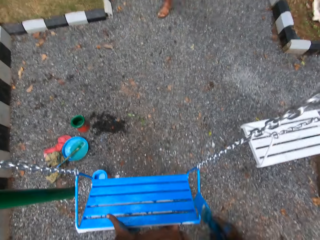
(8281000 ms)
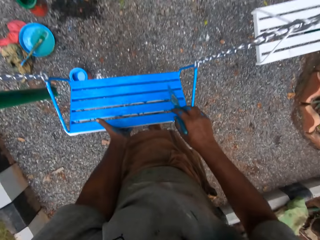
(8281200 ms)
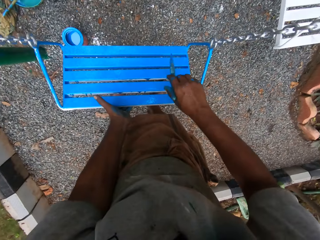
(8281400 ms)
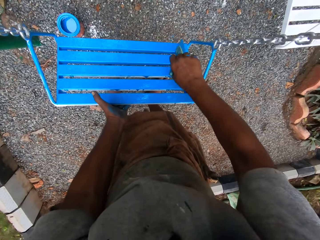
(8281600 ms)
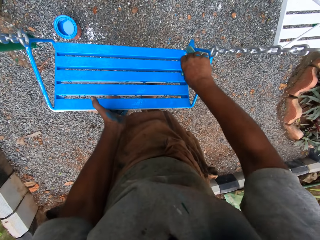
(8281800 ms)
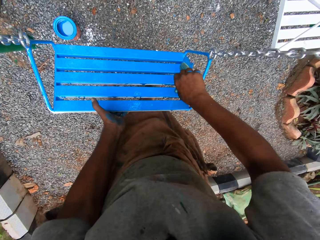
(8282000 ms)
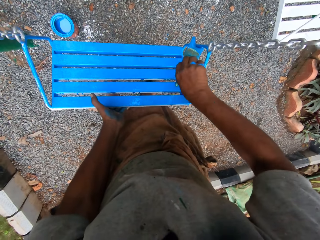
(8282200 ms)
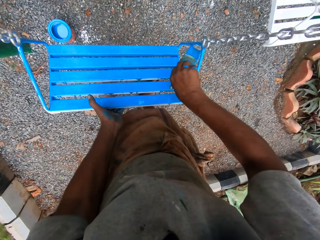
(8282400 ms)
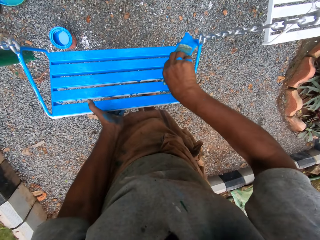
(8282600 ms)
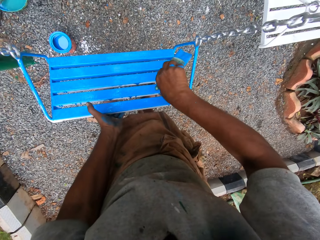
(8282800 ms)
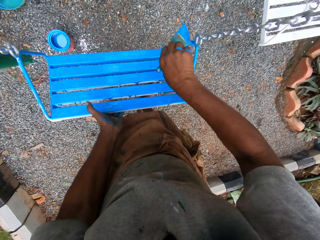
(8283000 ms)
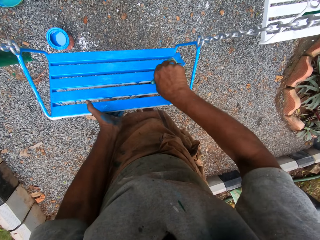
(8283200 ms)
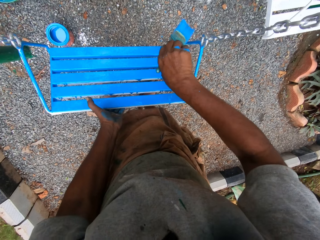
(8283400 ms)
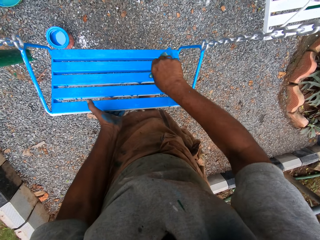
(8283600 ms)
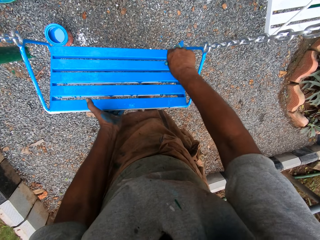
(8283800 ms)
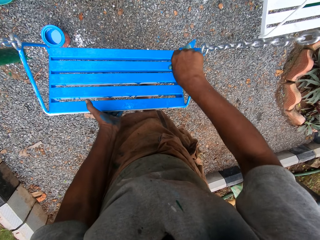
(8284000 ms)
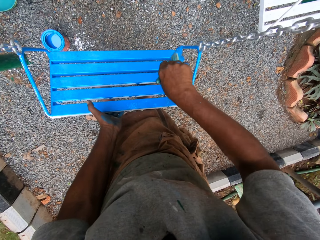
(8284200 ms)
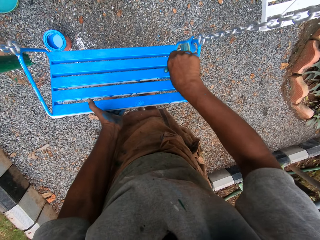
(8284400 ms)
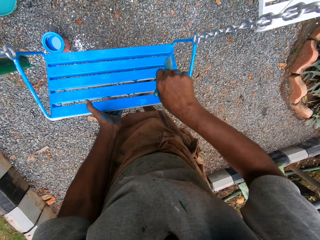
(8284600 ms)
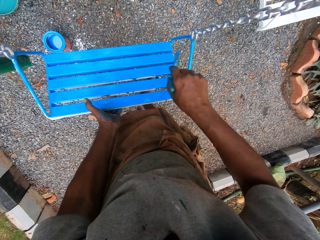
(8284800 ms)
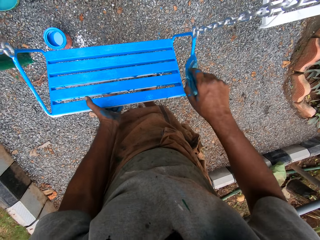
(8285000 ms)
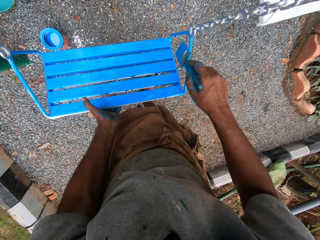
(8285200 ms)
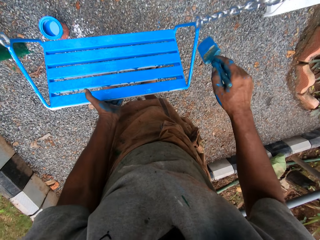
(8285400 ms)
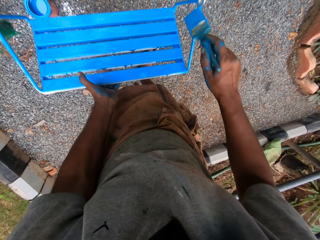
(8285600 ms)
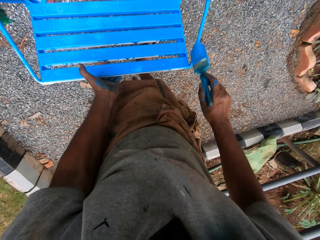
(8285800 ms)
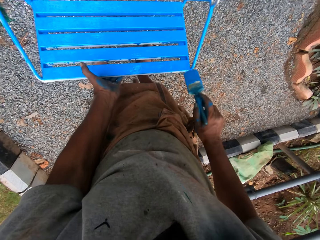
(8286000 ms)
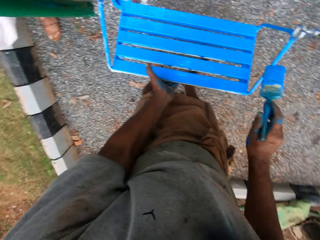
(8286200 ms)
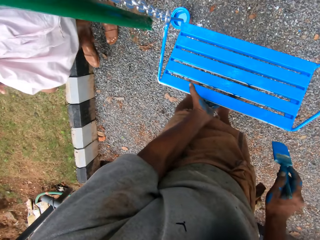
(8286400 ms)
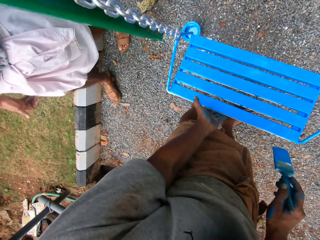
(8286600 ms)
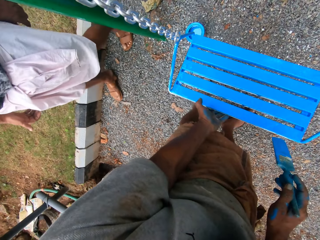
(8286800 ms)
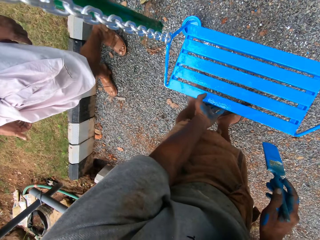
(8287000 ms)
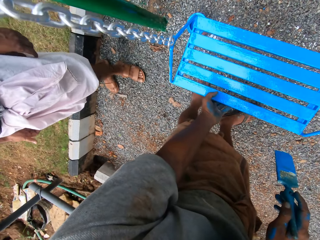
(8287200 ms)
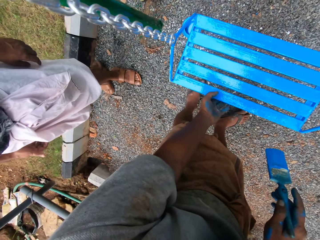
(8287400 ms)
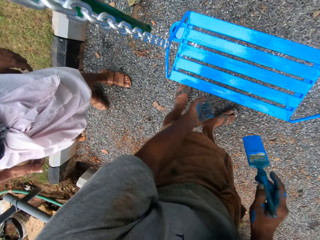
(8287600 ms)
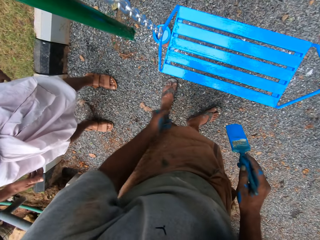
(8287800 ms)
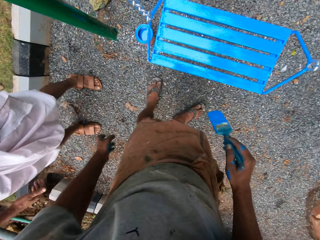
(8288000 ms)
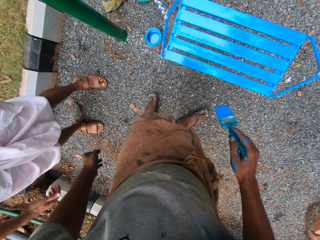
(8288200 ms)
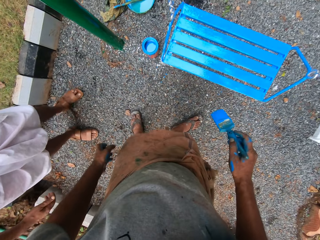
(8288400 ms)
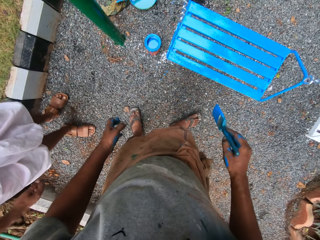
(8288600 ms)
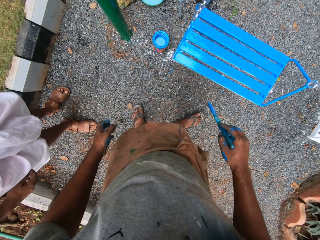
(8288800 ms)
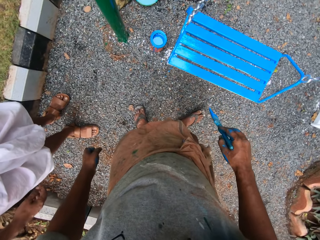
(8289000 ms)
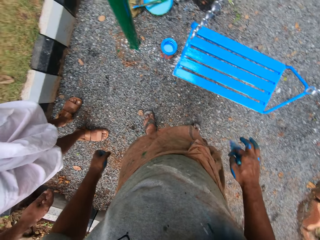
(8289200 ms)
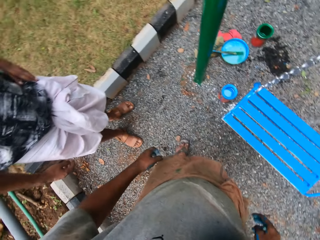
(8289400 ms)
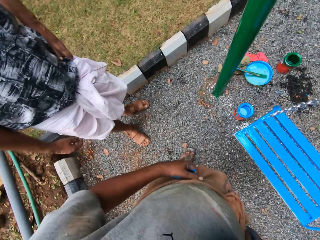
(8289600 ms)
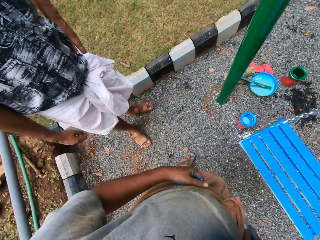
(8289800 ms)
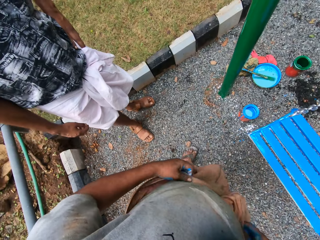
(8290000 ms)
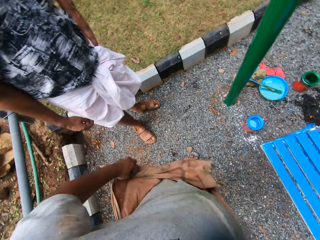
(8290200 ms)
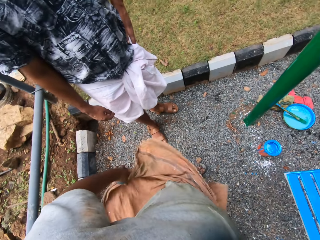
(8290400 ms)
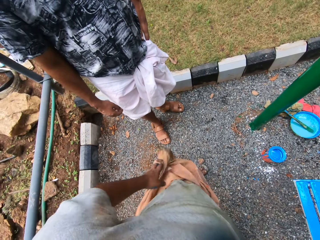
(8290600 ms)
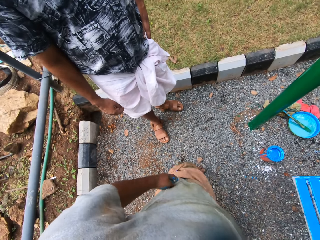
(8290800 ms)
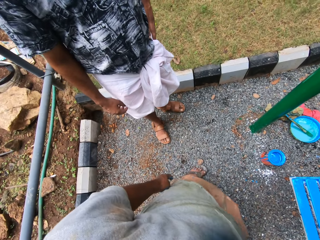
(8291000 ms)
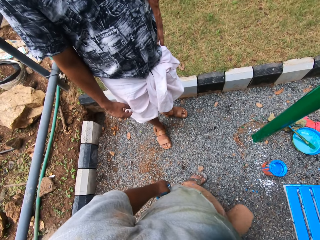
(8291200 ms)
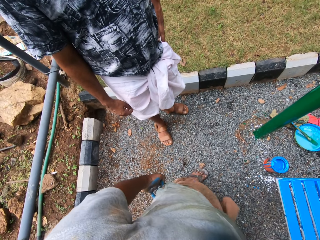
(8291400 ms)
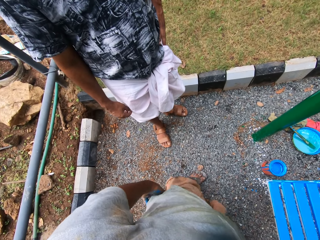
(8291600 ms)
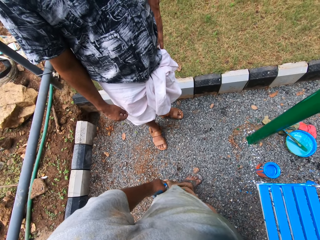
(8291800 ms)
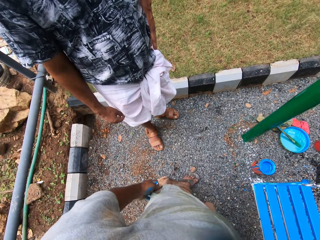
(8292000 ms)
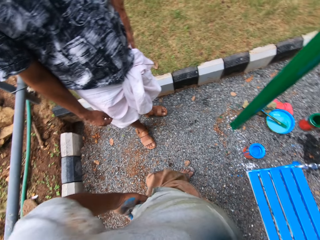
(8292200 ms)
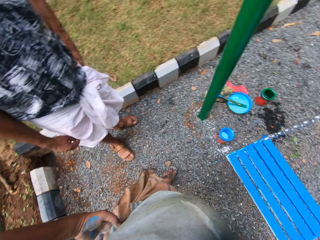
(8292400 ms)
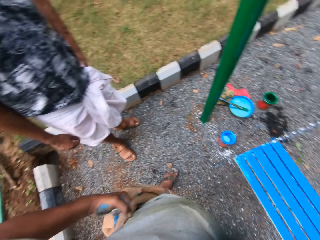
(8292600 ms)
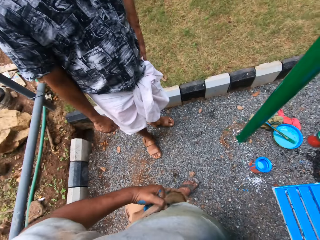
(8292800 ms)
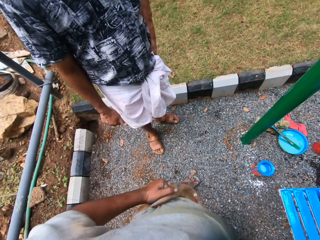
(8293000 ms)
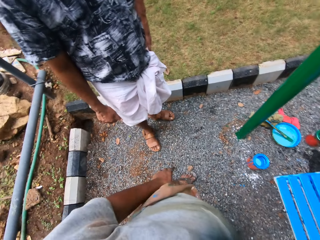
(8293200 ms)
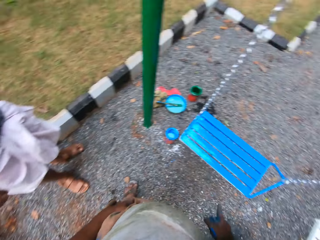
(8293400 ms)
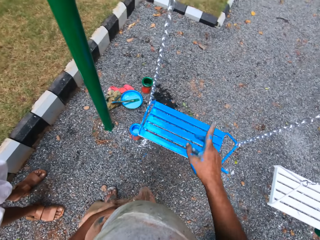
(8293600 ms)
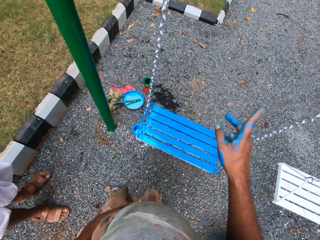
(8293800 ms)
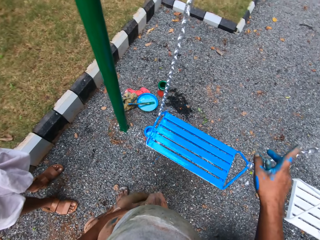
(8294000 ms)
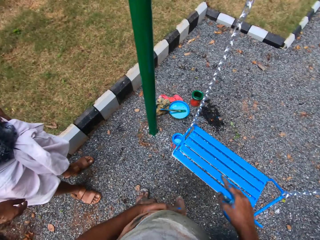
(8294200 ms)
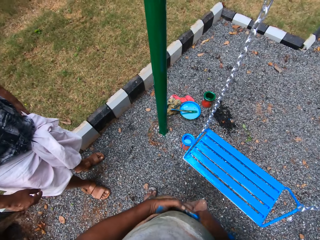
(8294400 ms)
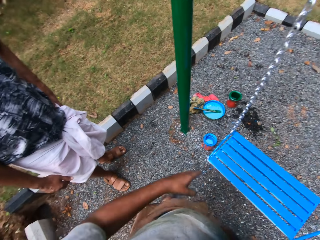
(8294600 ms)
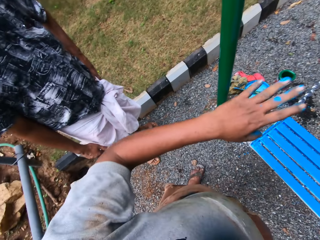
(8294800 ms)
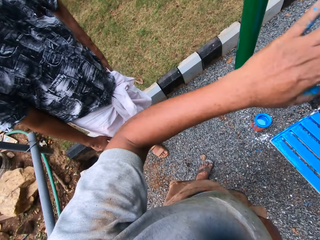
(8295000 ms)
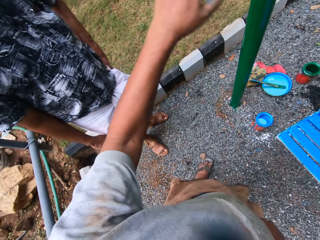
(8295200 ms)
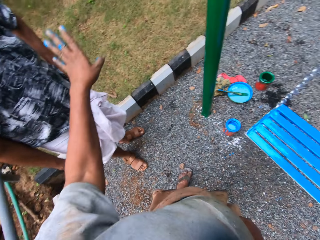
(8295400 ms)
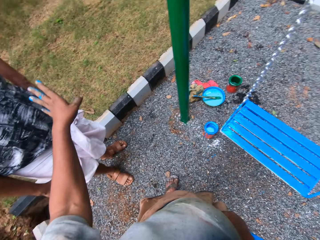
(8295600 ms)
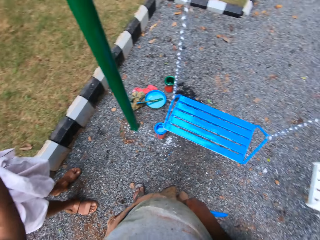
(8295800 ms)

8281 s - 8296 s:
A man walks towards the camera wearer. The camera wearer stops to paint so he can talk to the man. He unties something on his waist. He continues to talk to the man using gestures.

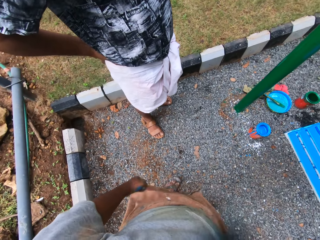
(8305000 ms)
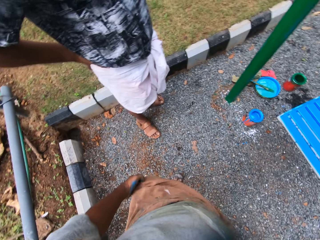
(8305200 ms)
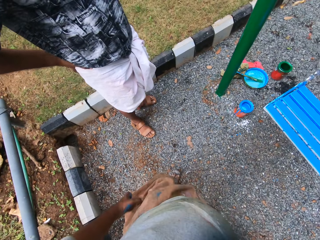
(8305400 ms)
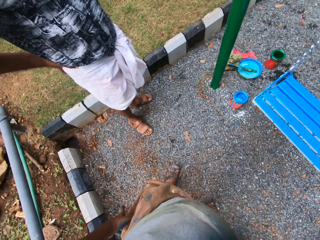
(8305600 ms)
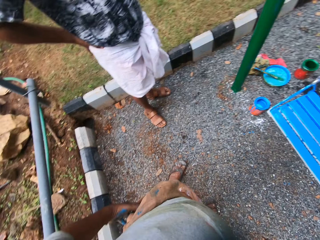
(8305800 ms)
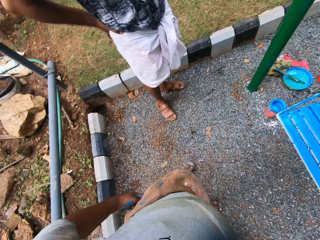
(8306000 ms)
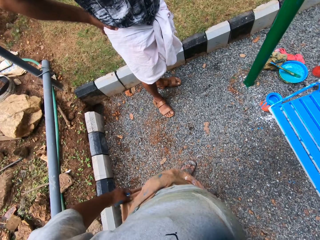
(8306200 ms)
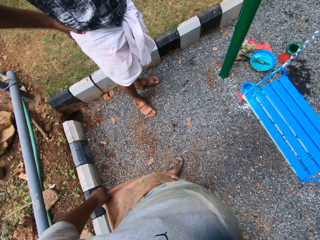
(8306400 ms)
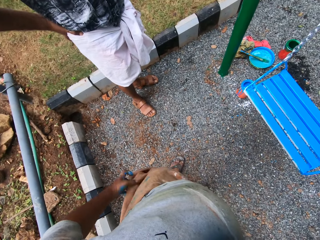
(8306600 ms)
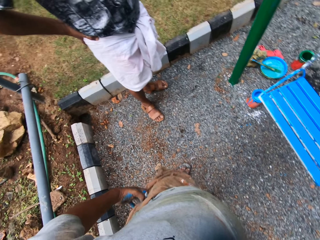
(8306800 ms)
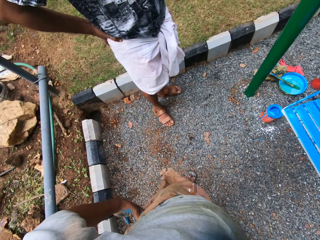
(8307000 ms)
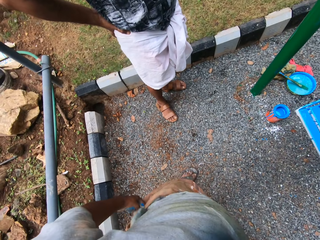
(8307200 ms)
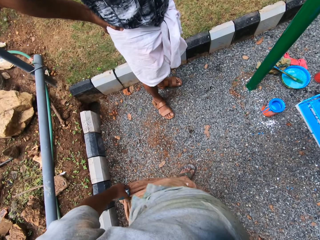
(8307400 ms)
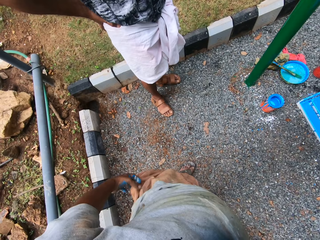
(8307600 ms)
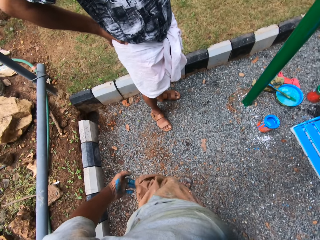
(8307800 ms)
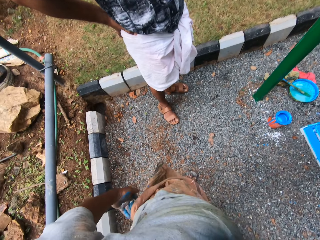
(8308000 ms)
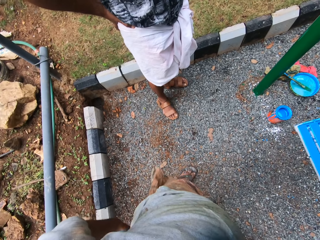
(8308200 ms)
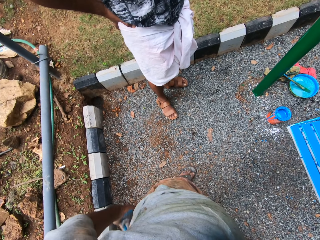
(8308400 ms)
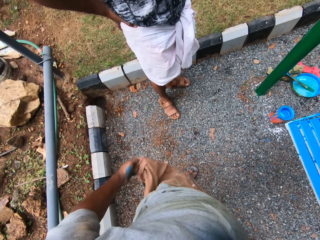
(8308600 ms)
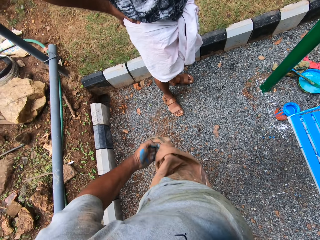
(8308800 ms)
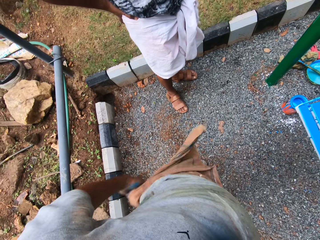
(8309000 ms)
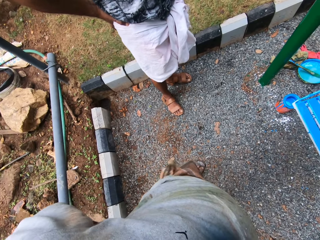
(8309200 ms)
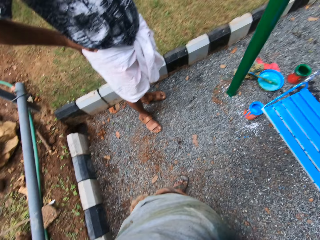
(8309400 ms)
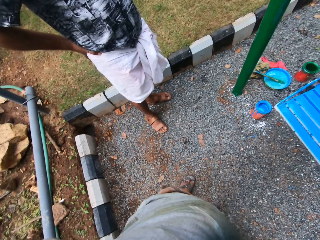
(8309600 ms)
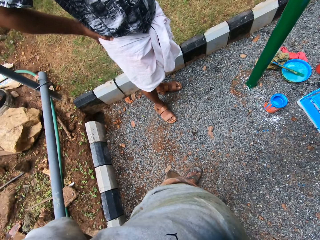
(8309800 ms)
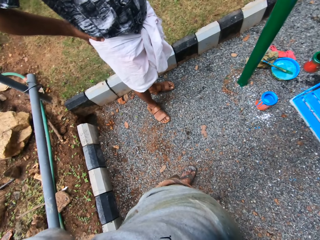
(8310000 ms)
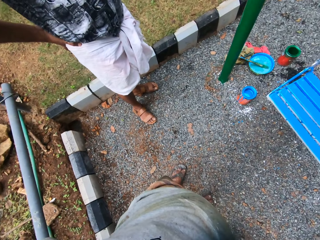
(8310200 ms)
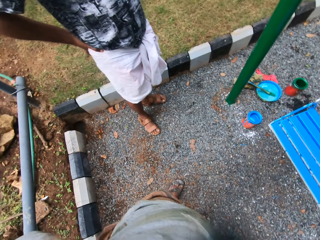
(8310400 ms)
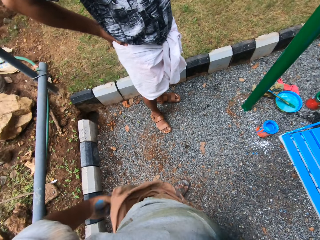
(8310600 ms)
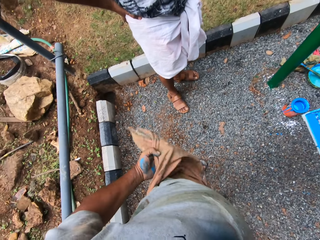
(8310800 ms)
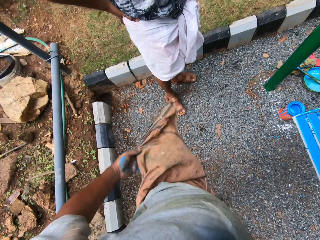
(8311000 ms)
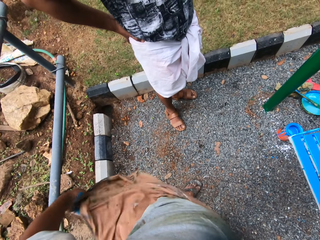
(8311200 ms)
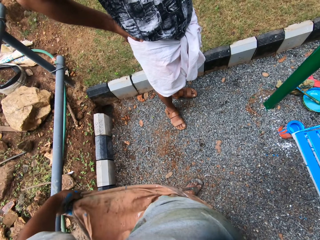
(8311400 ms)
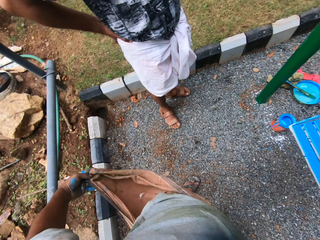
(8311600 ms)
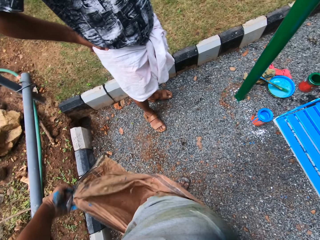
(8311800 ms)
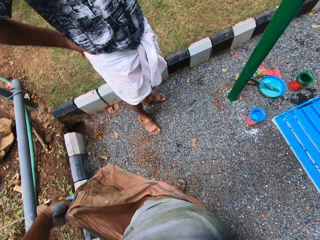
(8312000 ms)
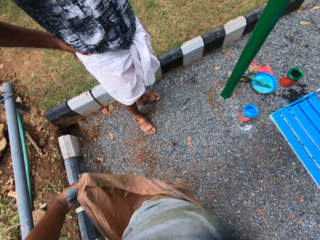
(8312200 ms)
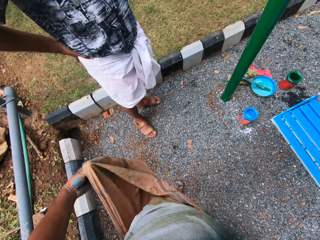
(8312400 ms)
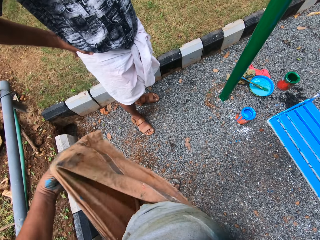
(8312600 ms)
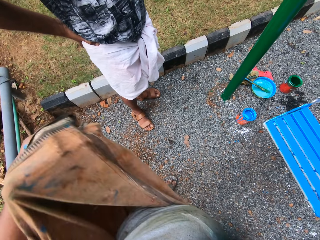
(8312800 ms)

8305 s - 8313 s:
The camera wearer touches something on his waist.
